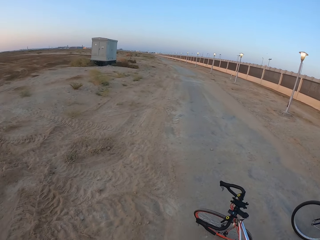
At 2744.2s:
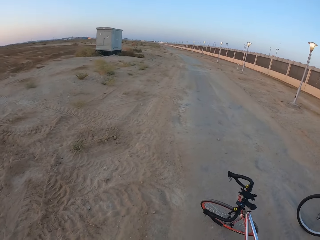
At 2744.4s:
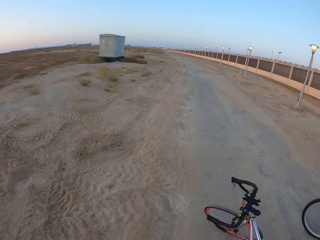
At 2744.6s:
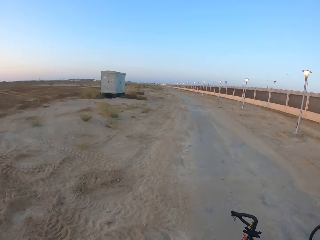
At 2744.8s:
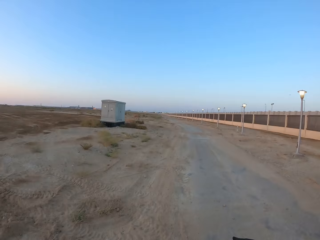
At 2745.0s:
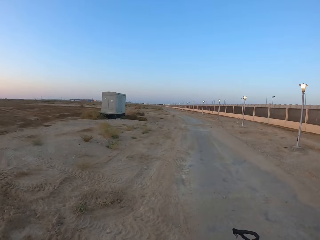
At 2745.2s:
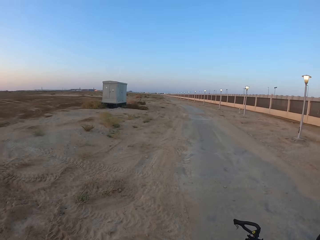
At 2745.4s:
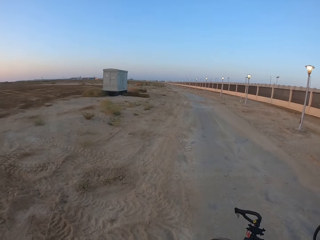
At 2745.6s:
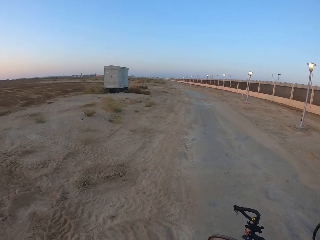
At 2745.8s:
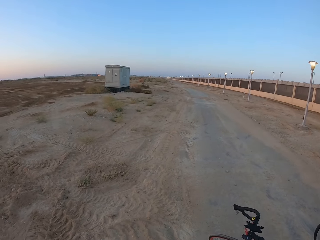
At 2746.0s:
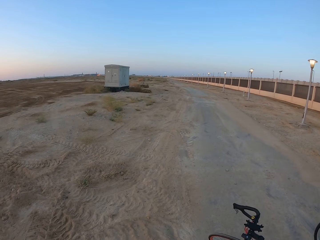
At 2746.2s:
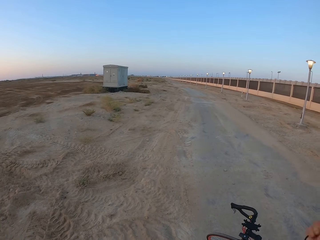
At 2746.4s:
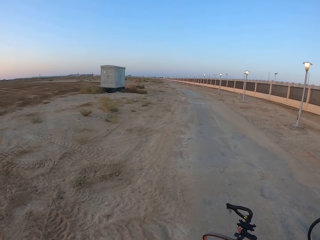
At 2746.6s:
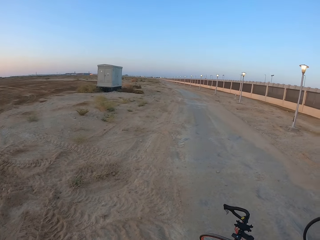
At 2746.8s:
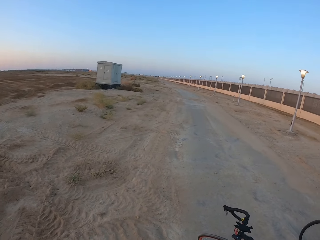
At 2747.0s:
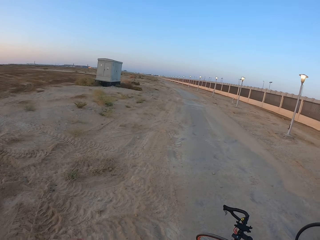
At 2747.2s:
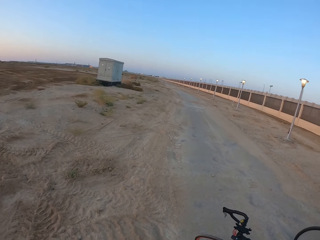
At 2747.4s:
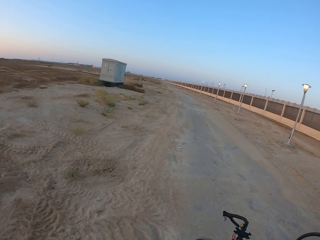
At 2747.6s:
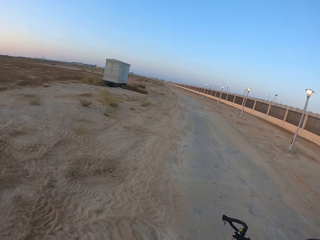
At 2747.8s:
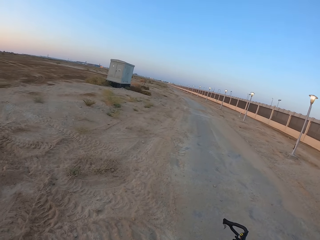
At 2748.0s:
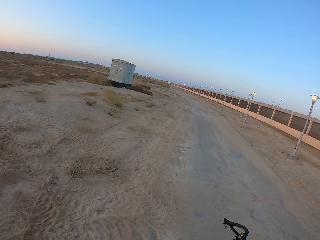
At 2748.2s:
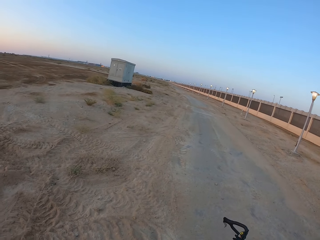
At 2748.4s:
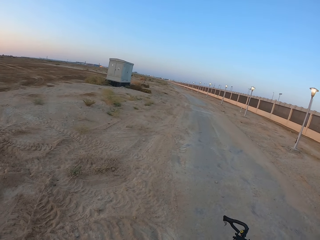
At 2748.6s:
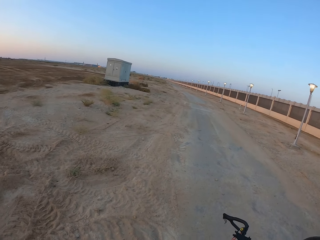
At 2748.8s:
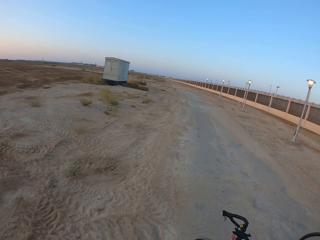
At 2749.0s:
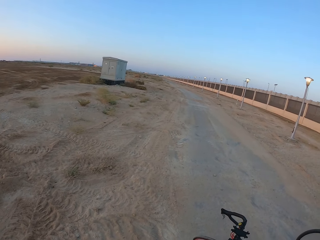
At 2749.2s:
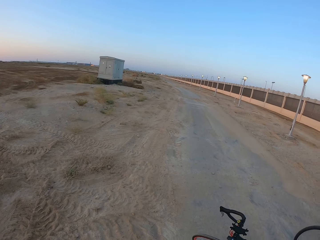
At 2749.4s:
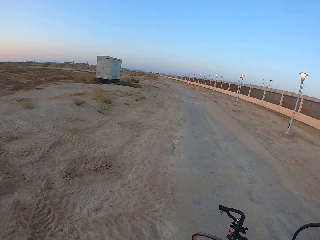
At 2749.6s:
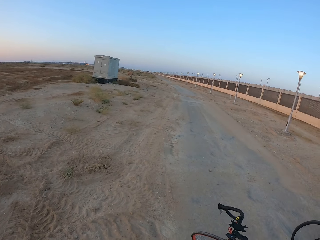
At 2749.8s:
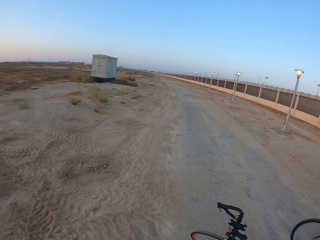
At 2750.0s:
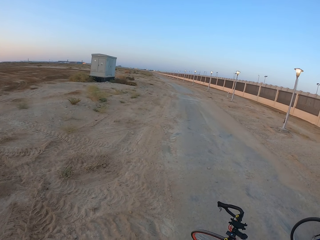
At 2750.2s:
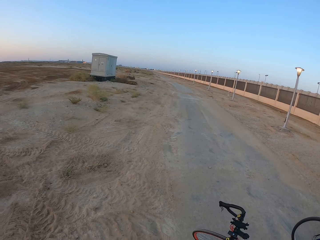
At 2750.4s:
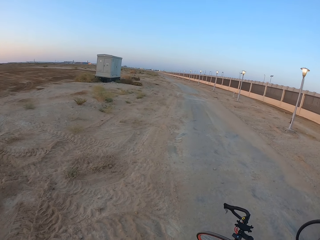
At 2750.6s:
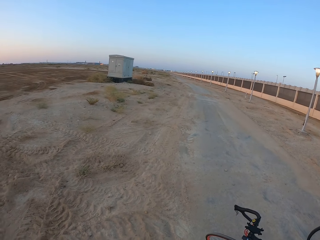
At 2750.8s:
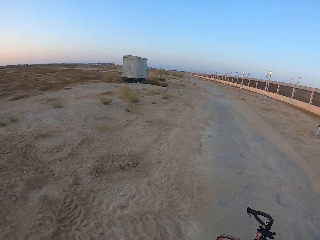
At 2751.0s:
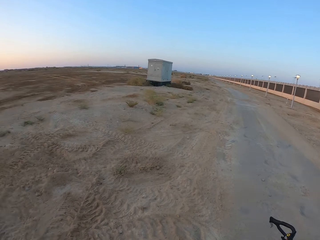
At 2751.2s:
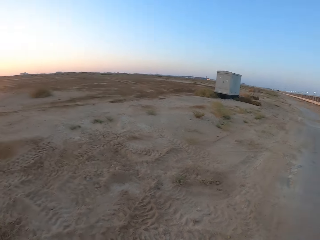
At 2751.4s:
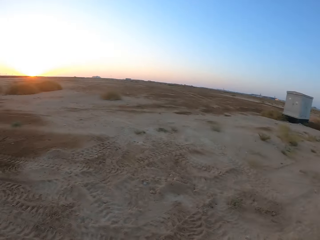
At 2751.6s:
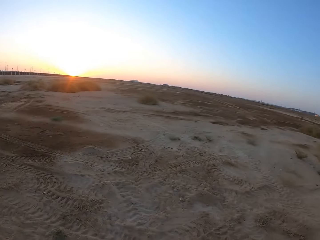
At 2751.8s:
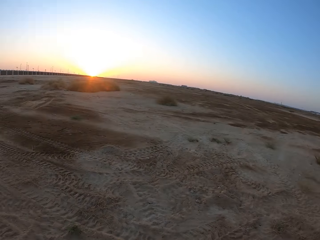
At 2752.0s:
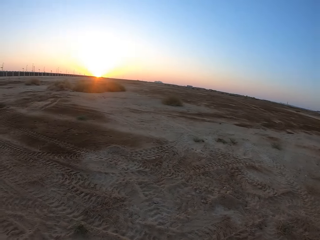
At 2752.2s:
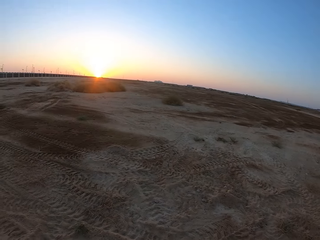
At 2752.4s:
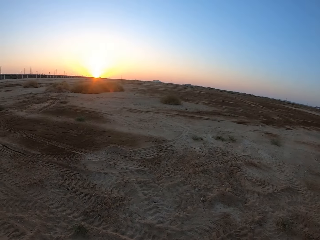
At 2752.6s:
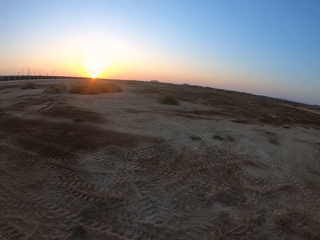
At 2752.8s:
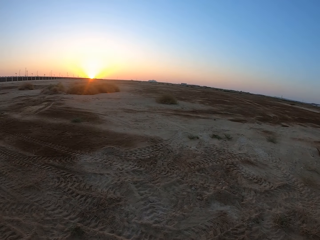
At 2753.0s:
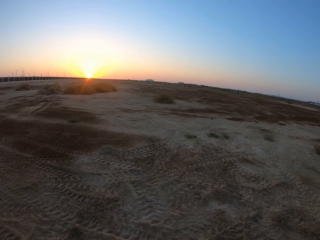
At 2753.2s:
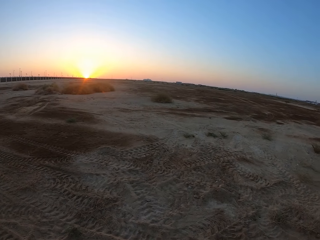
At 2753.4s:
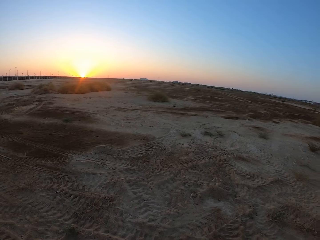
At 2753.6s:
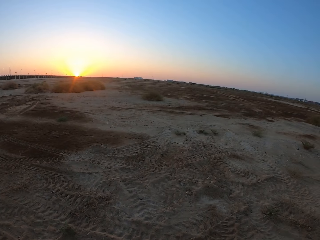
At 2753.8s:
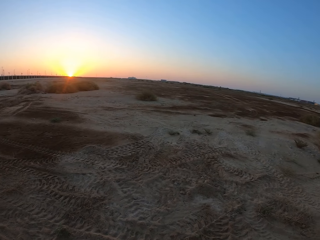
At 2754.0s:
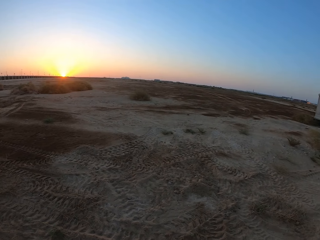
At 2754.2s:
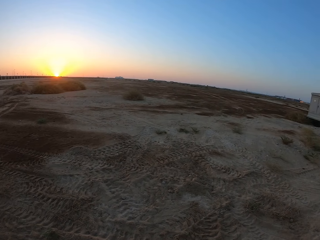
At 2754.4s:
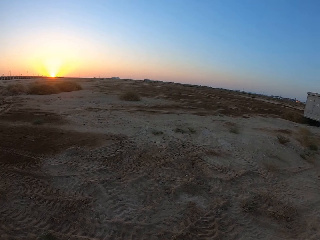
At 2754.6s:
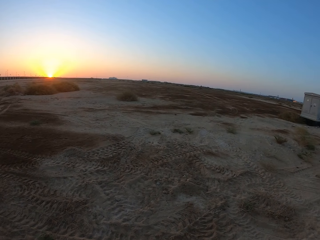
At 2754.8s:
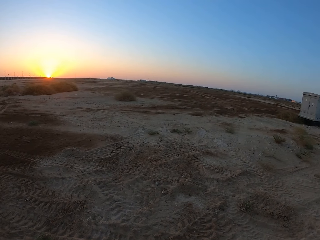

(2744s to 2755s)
The camera wearer moves the hand. They look around.

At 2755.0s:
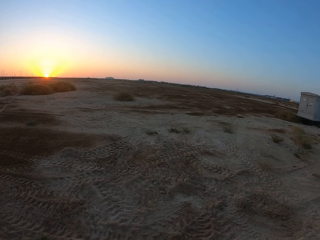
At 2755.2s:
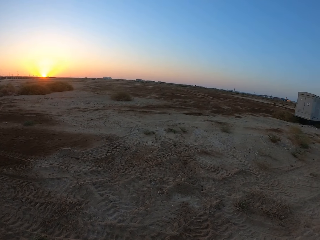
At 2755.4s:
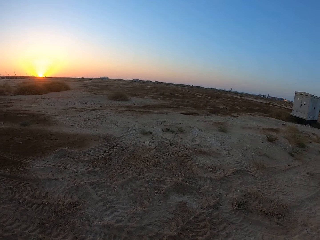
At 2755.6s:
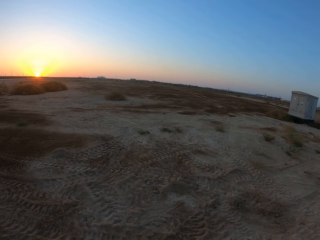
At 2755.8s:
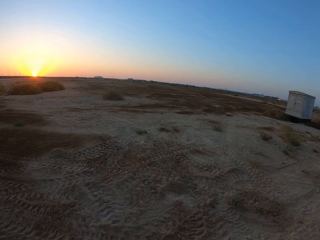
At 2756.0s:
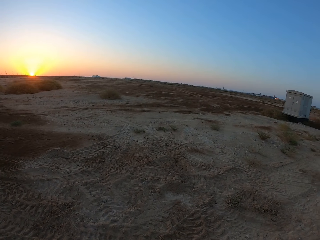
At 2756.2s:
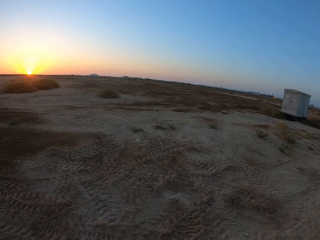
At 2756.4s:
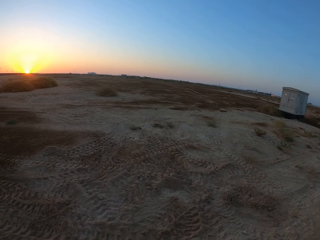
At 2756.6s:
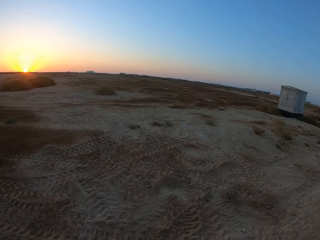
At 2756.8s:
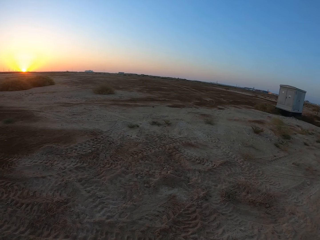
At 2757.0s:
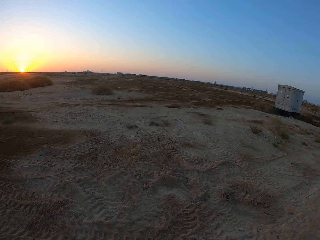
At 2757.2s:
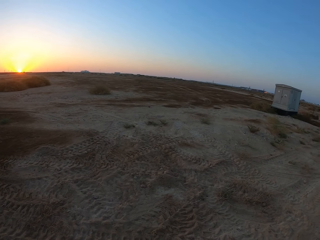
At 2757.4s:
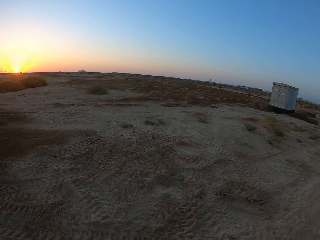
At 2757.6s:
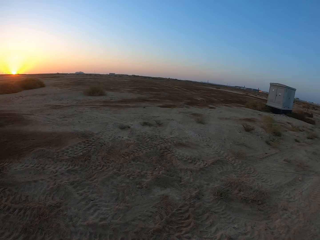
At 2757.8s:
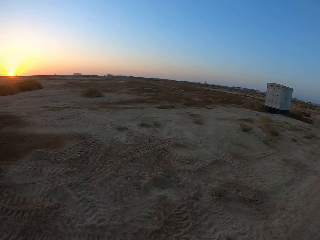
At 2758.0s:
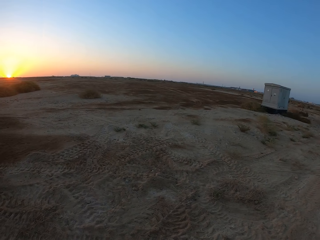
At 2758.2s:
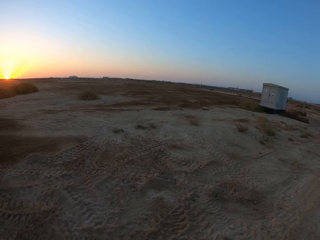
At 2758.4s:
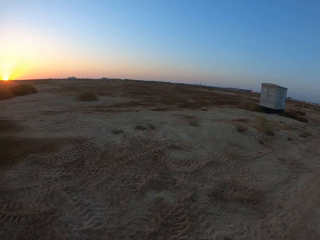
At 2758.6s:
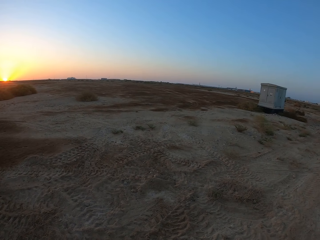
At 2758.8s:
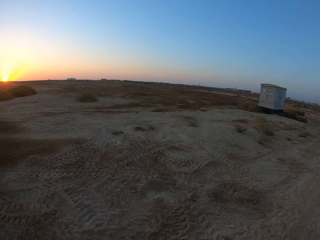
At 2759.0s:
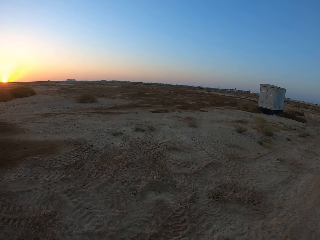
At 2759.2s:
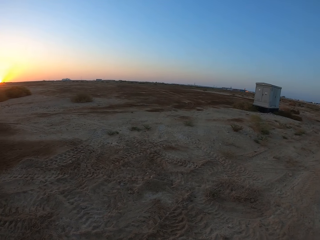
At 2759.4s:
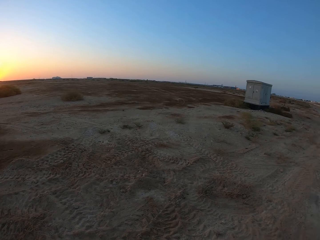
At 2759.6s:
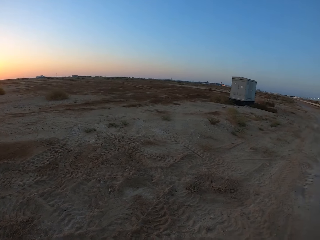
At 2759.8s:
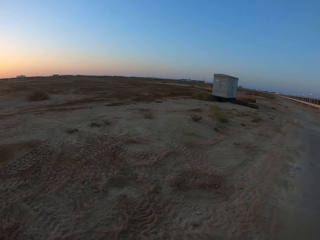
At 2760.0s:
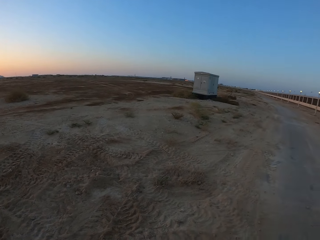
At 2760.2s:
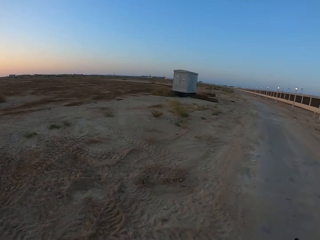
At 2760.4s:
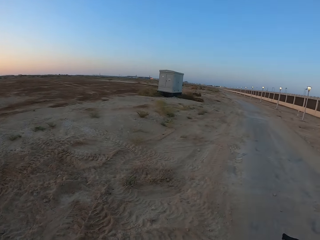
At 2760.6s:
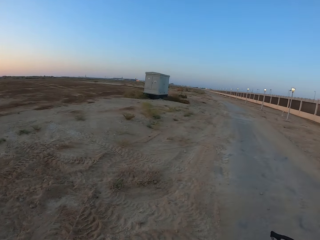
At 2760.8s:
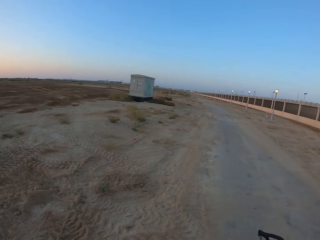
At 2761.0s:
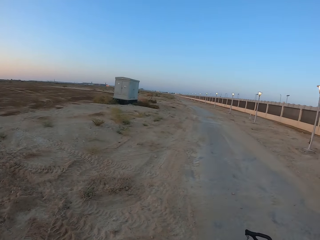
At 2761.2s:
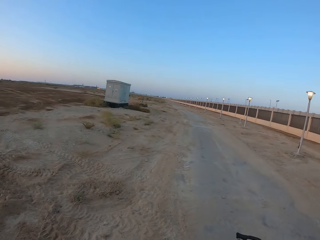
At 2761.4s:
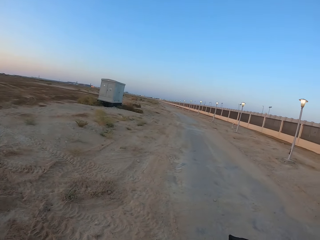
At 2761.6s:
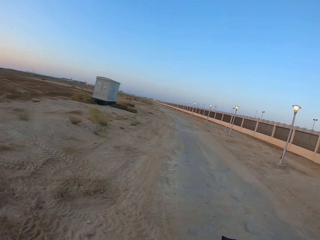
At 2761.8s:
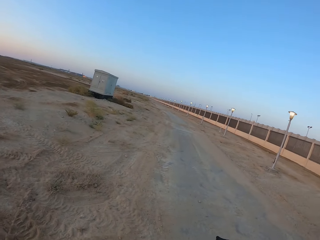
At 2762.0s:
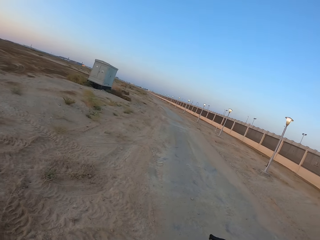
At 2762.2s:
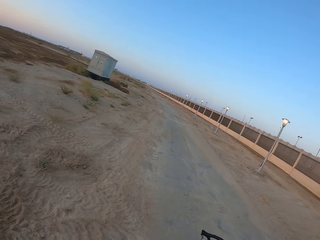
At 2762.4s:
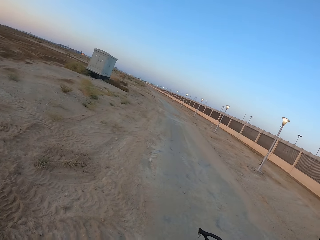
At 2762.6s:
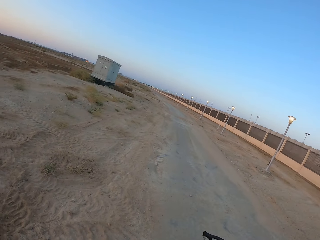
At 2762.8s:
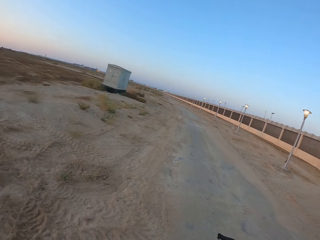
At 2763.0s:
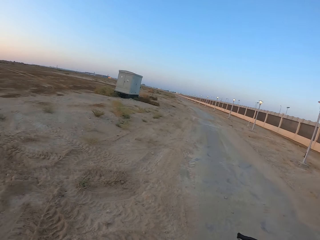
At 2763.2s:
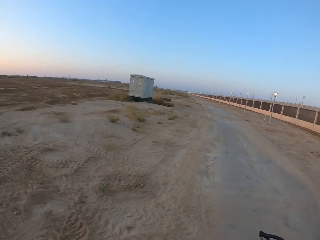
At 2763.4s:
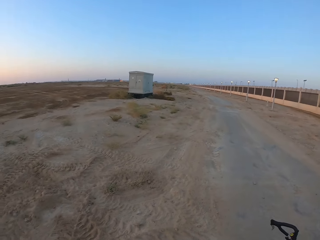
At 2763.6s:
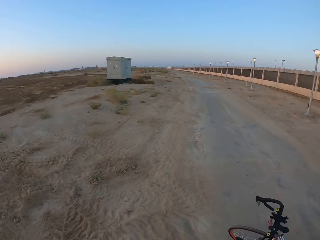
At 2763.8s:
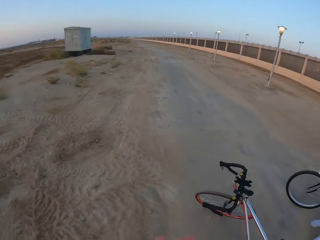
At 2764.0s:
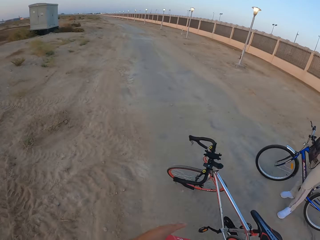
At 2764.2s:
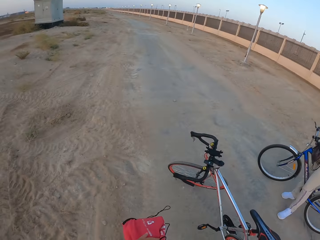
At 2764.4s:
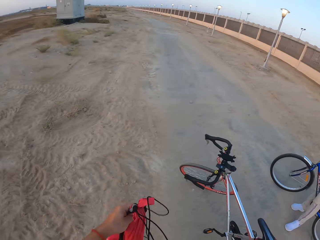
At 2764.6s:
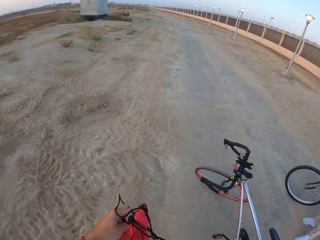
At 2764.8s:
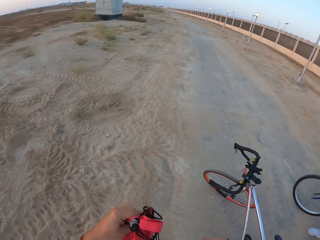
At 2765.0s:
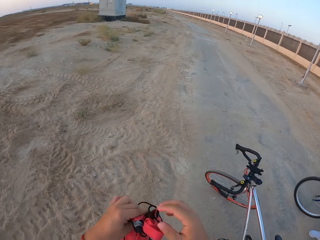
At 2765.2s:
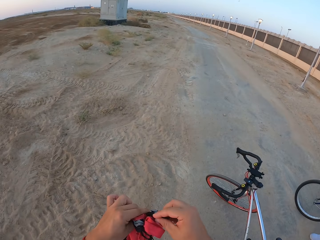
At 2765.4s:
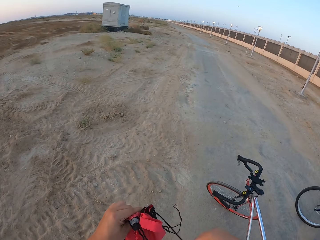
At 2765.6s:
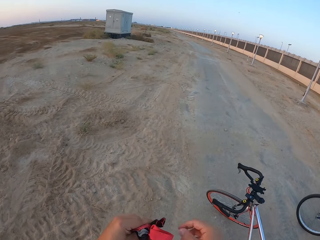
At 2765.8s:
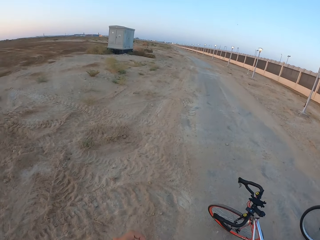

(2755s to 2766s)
The camera wearer lifts the bag. They tie the bag.
